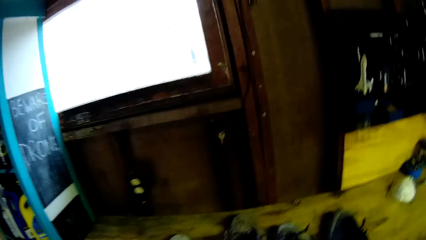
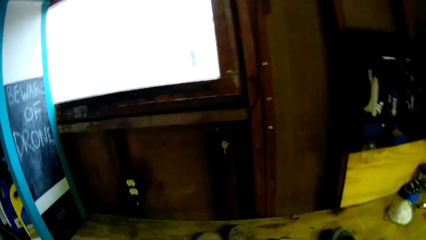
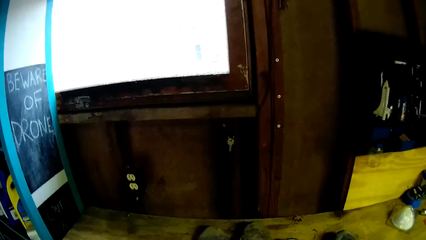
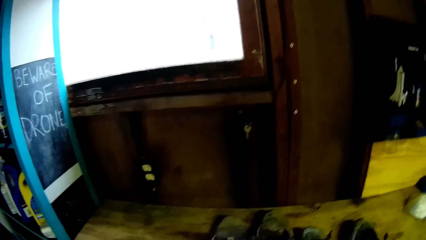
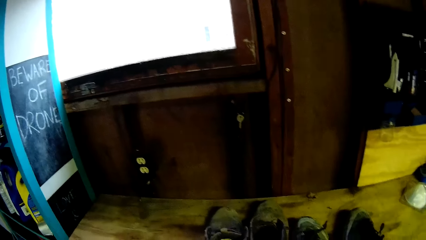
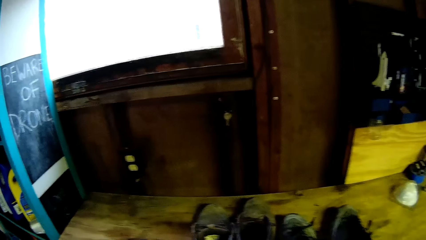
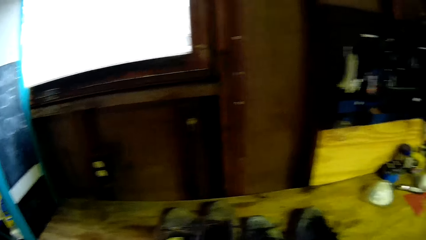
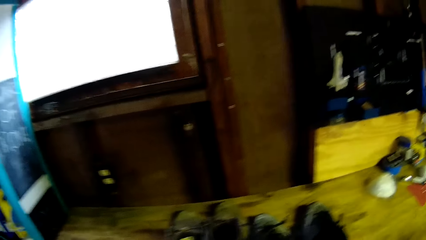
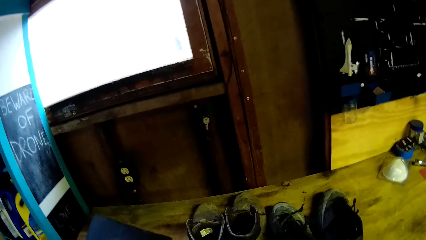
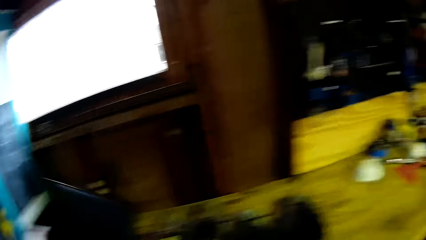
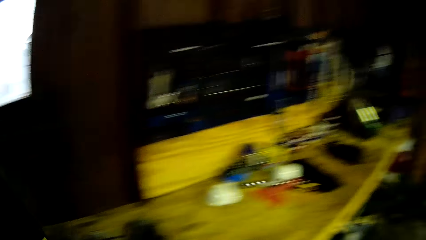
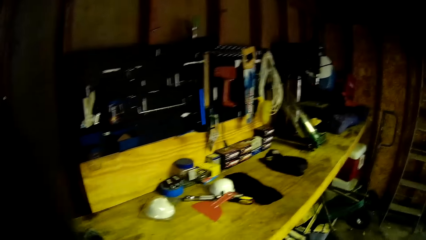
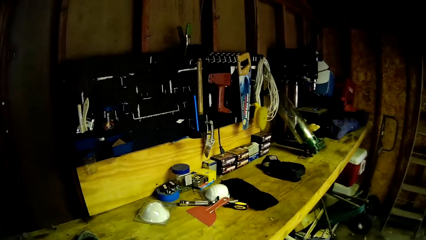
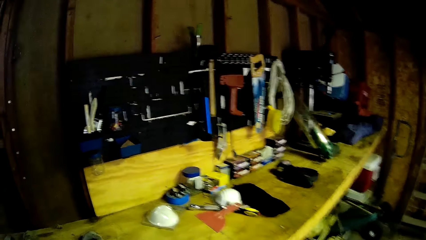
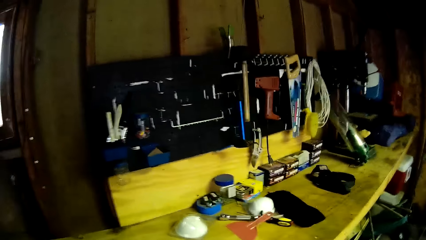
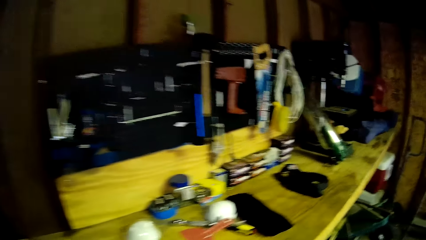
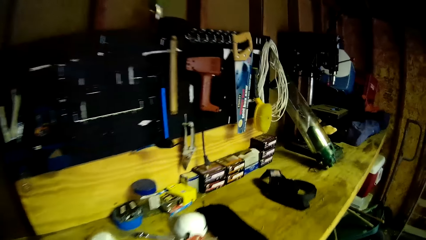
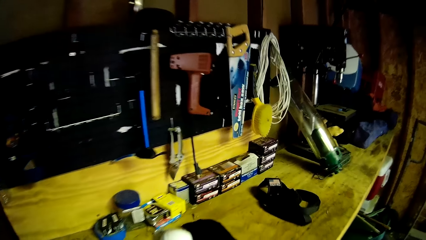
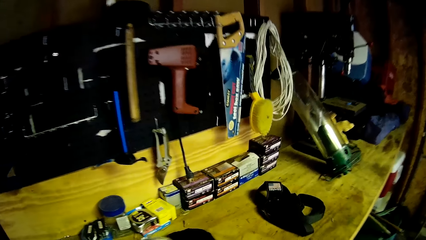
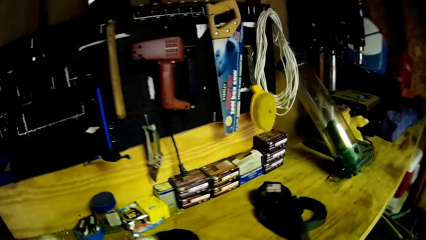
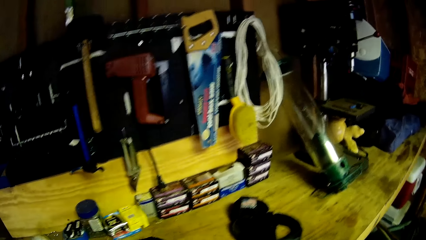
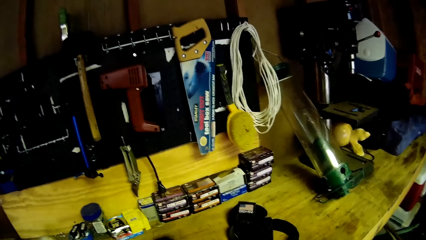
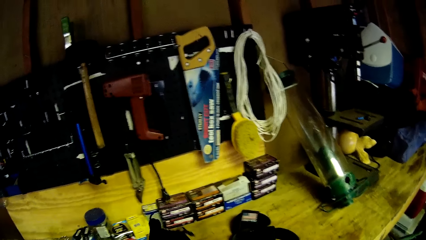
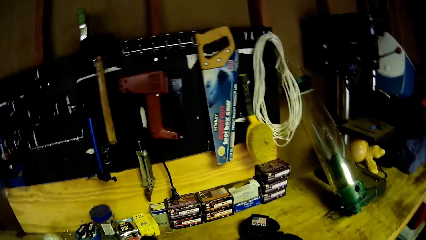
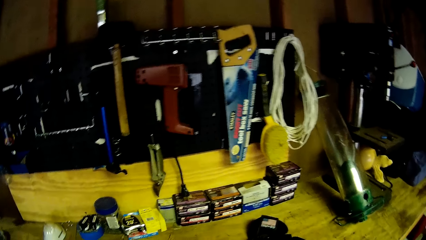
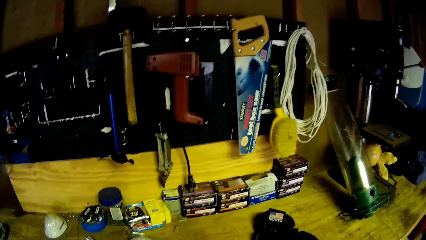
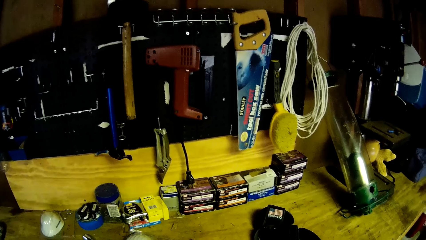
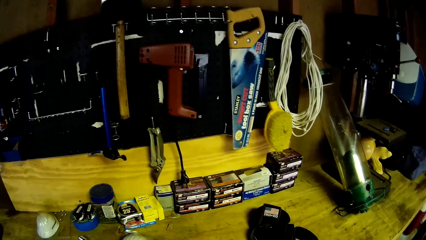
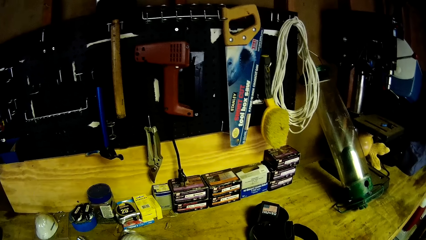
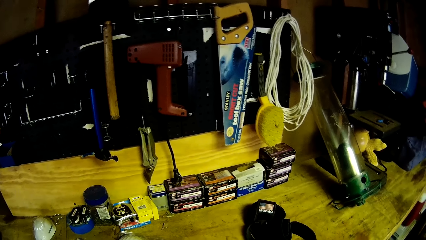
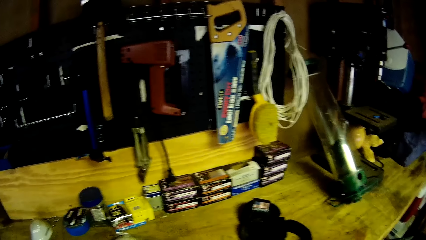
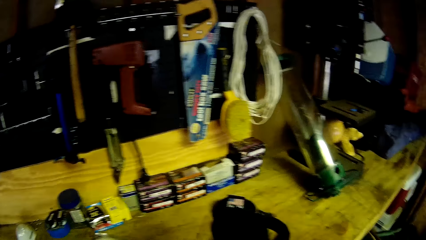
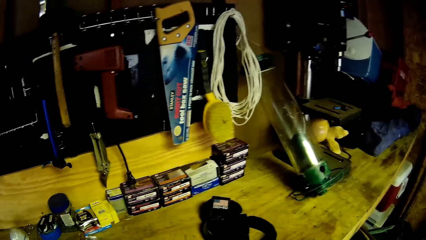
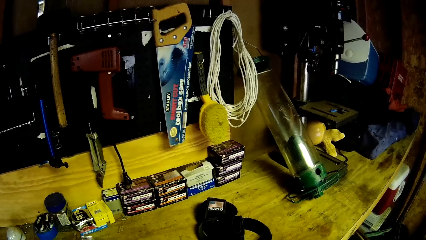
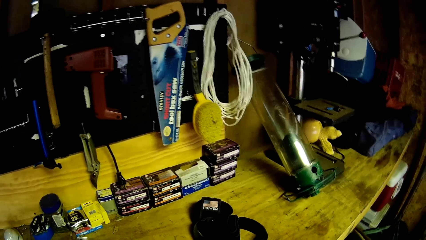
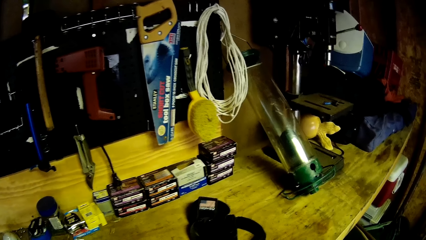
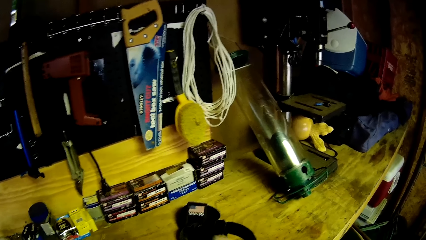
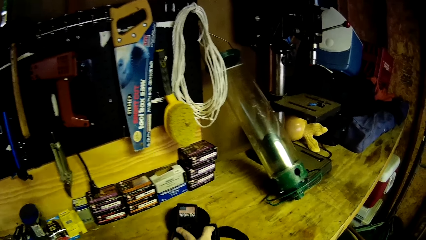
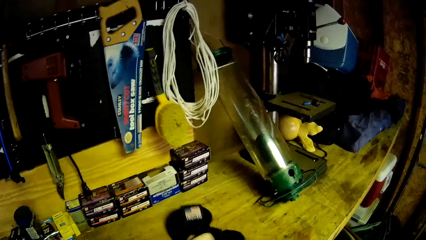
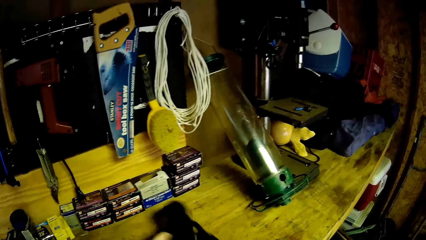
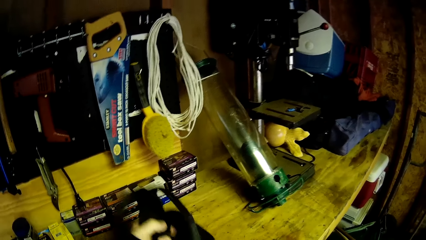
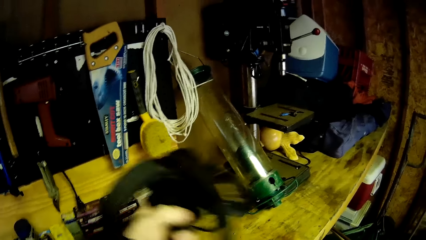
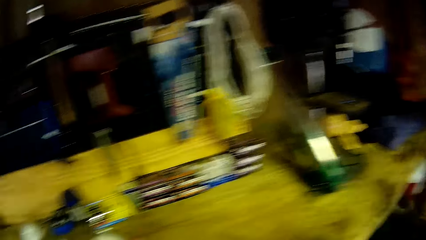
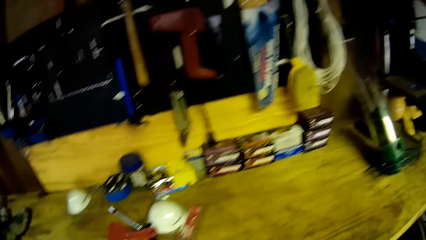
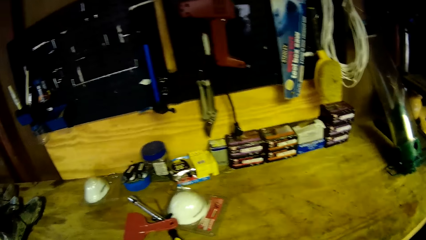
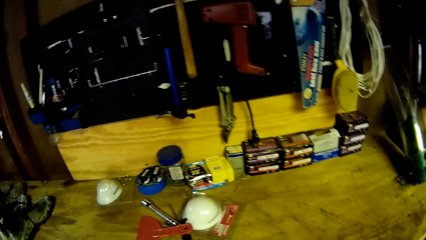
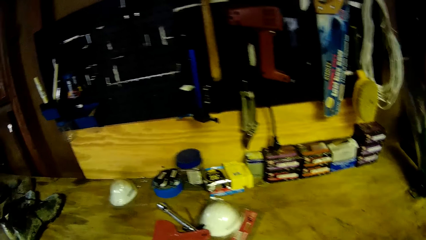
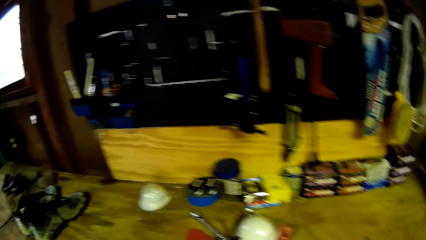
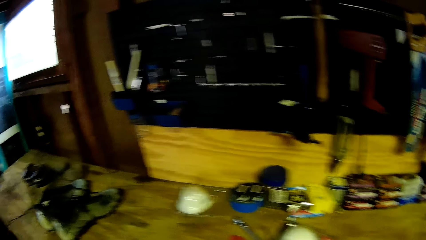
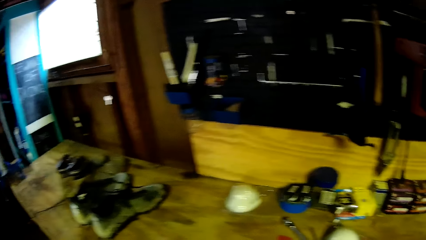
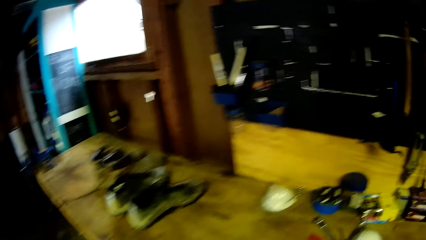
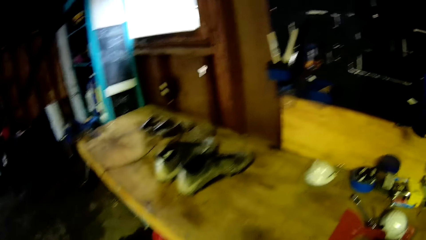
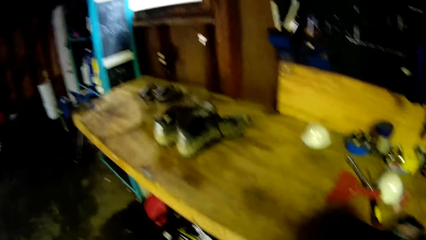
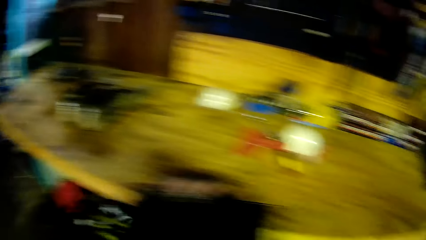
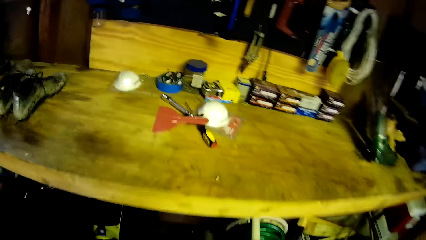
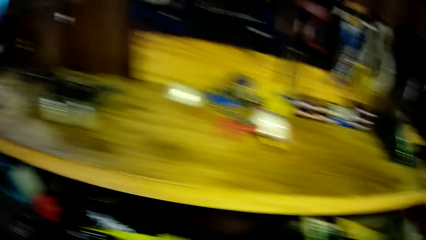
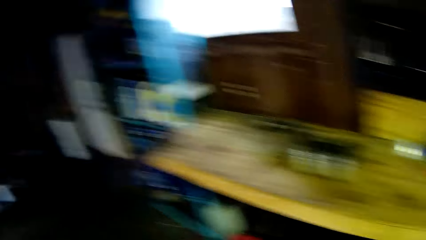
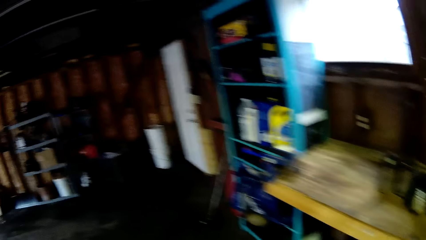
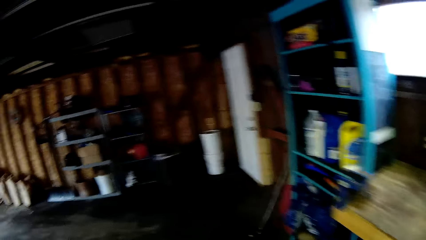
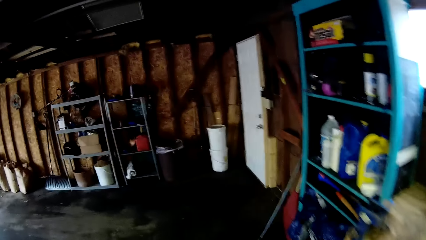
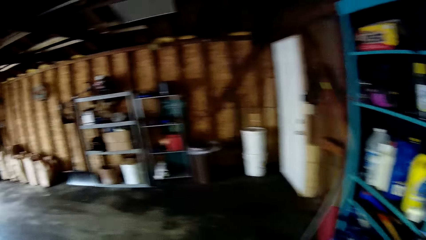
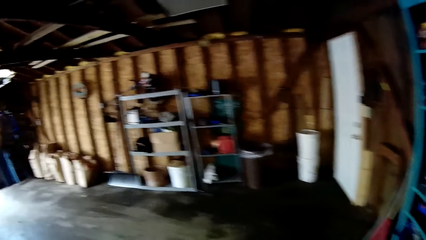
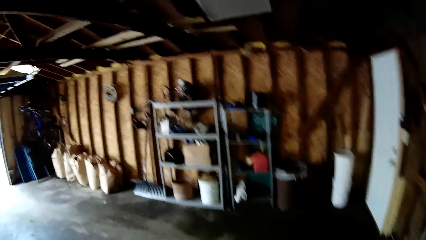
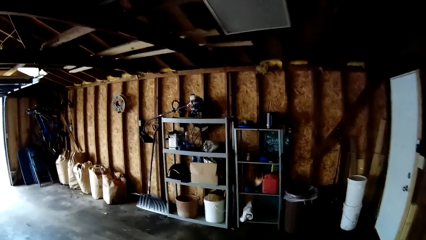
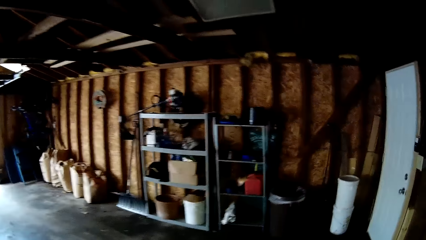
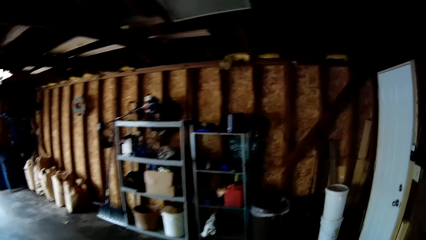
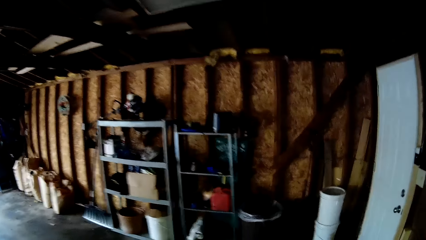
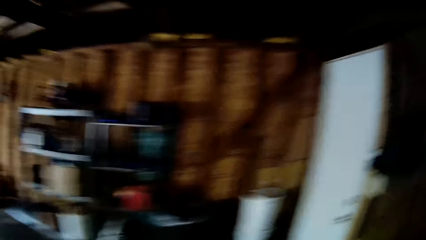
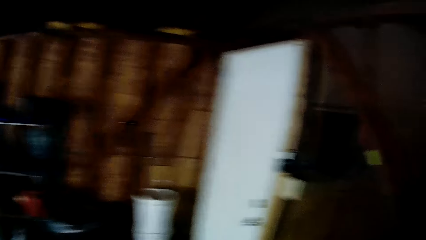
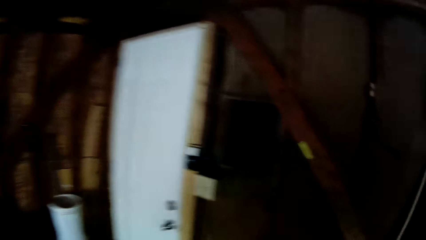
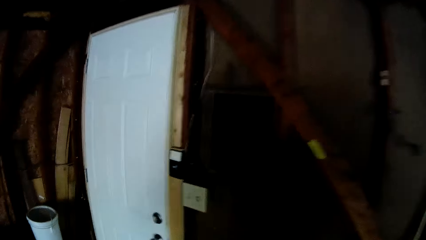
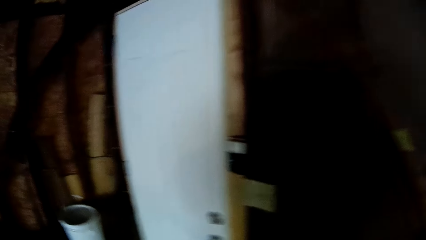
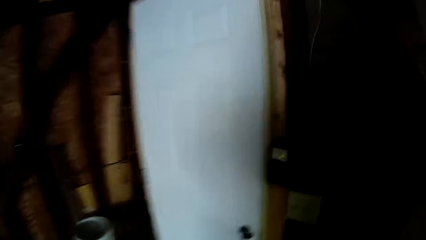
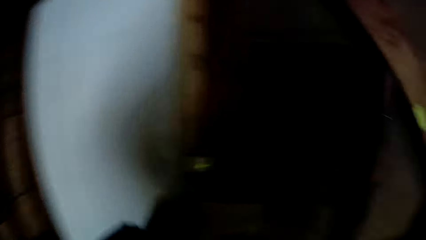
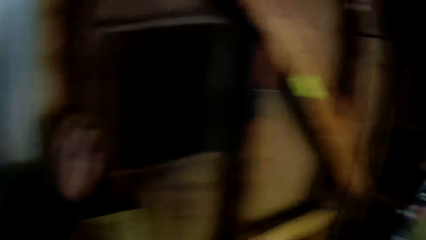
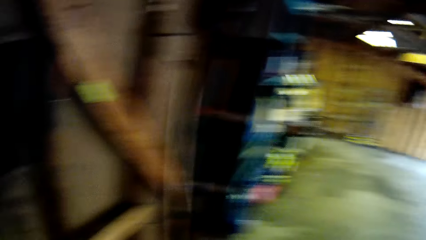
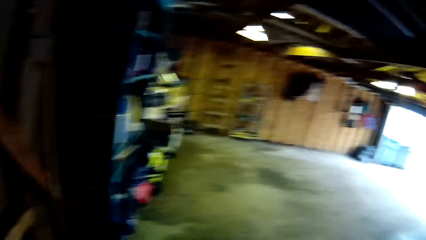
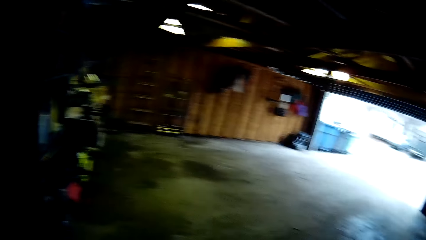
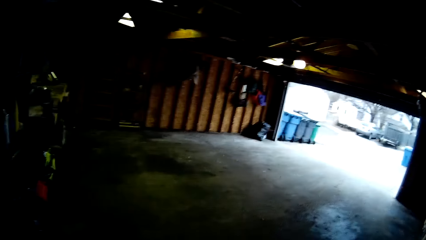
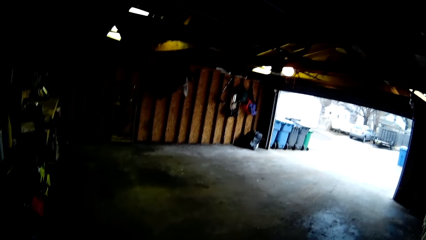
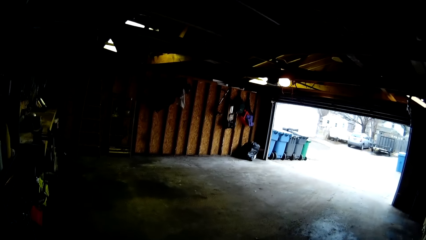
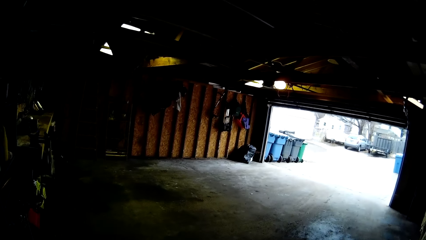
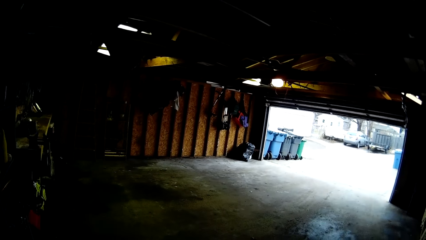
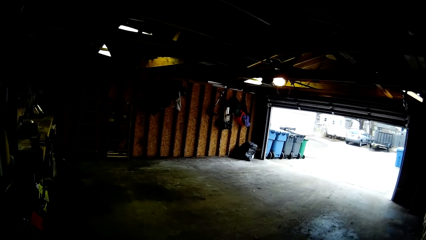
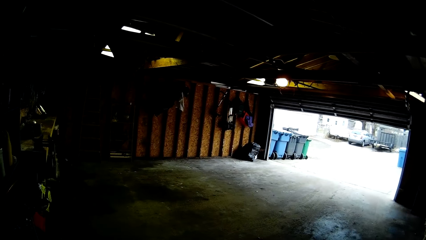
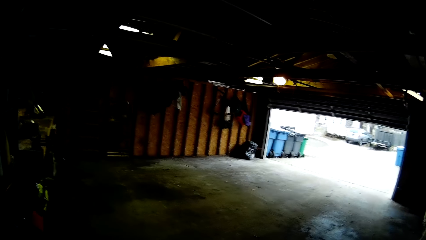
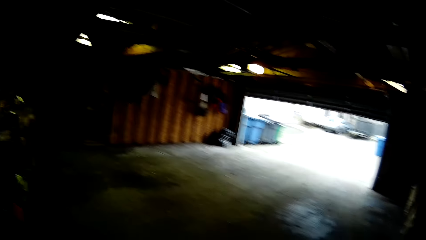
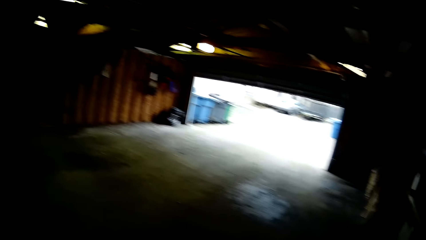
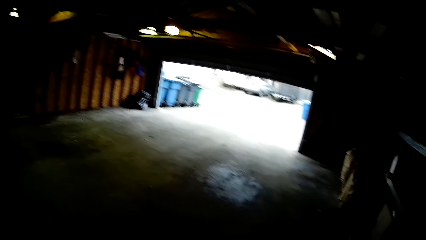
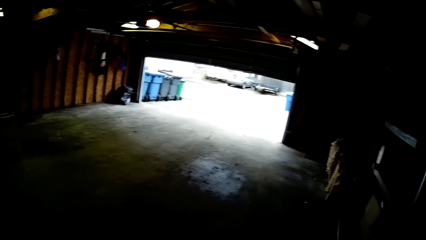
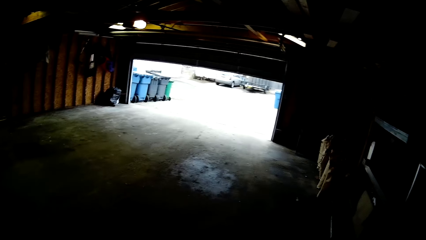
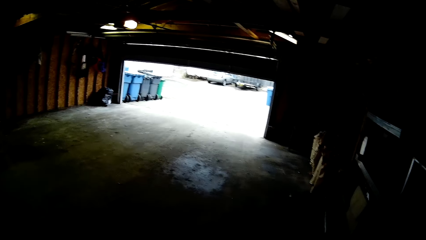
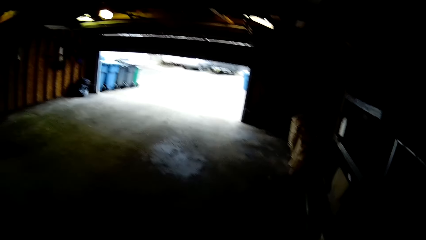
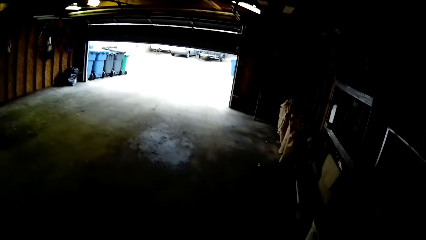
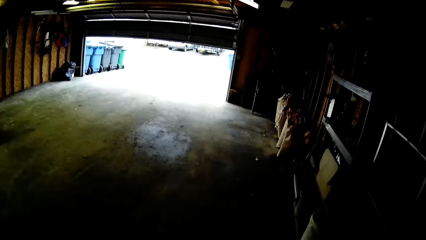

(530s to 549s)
The camera wearer adjusts shoes on the workbench. They lift something. They pick up a cloth on the workbench. They pick up a belt on the workbench. They walk around in the garage. They close the garage entrance door. They look at the garage door closing.
